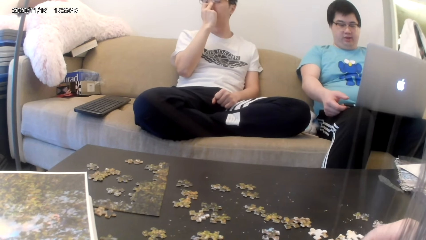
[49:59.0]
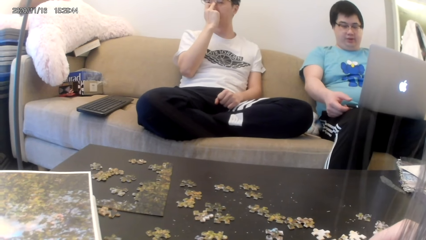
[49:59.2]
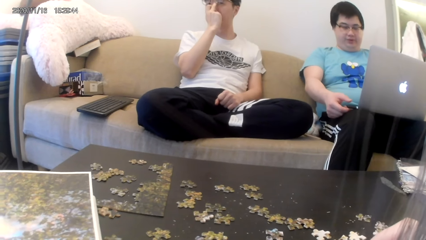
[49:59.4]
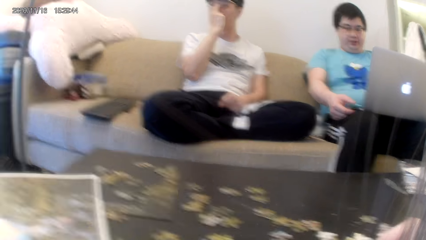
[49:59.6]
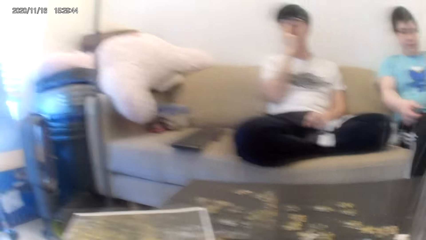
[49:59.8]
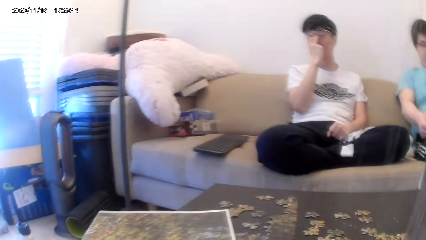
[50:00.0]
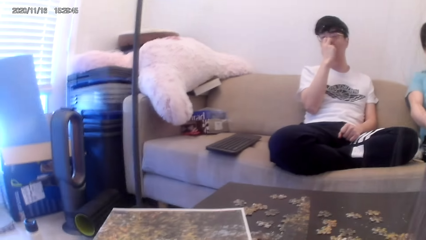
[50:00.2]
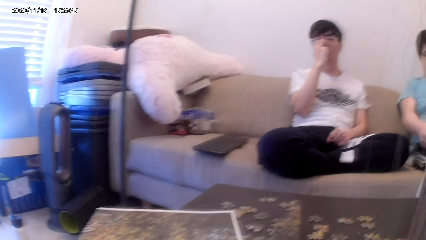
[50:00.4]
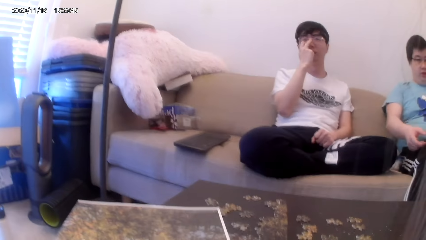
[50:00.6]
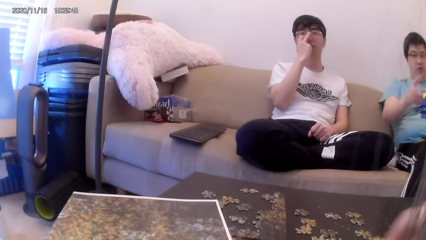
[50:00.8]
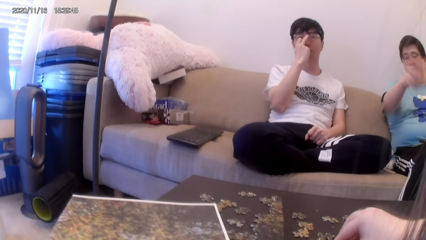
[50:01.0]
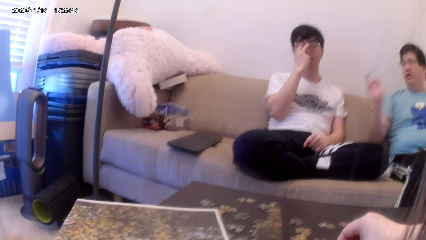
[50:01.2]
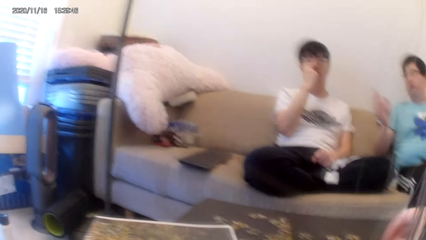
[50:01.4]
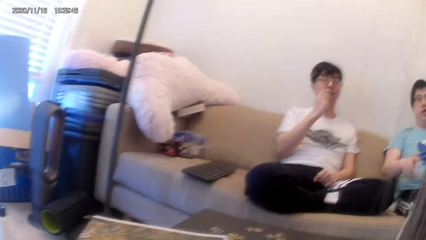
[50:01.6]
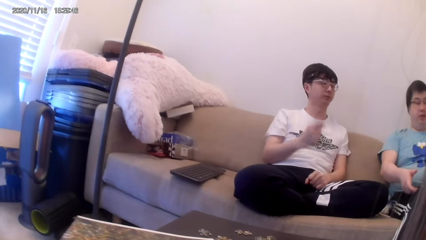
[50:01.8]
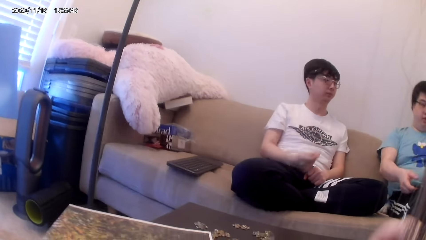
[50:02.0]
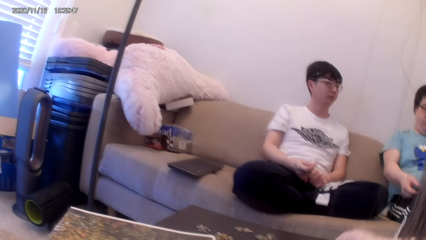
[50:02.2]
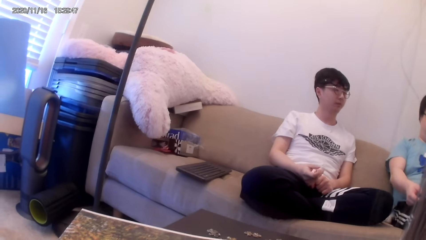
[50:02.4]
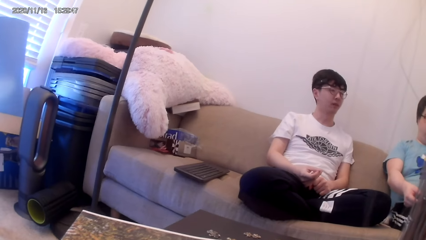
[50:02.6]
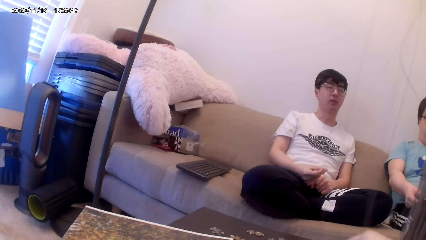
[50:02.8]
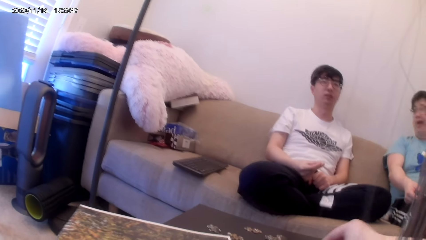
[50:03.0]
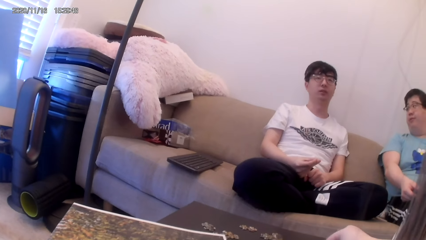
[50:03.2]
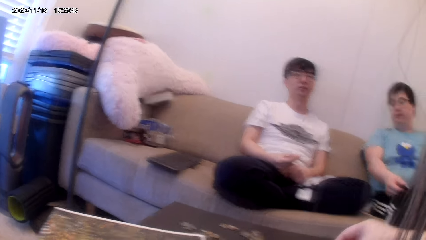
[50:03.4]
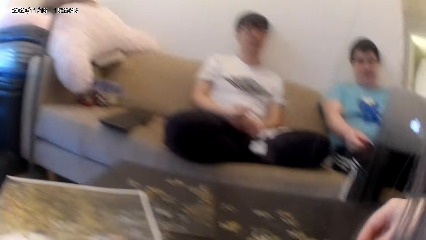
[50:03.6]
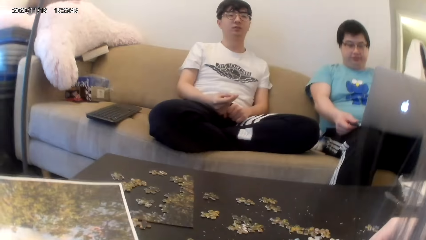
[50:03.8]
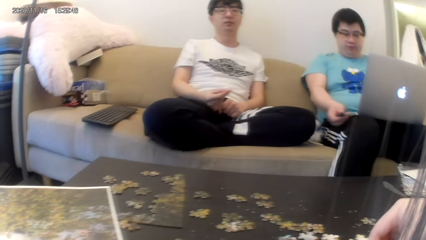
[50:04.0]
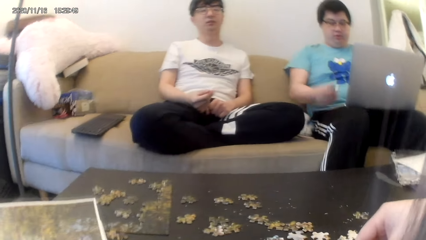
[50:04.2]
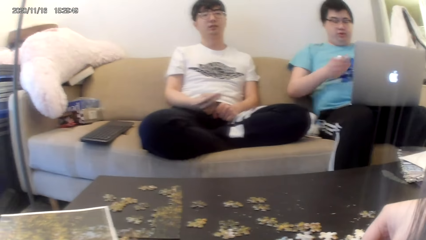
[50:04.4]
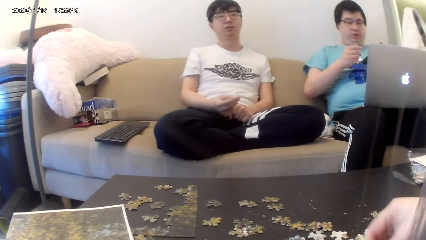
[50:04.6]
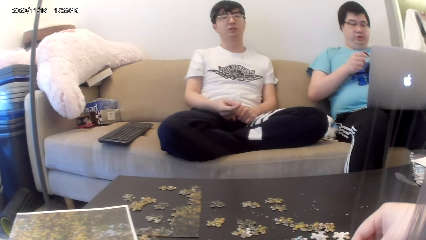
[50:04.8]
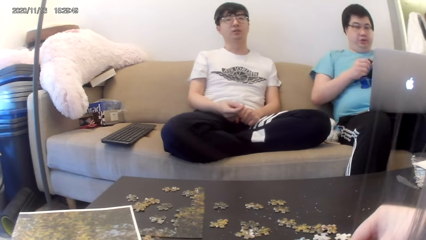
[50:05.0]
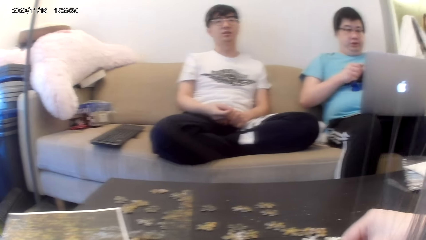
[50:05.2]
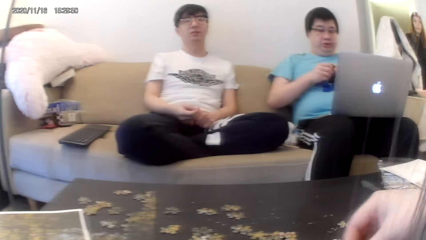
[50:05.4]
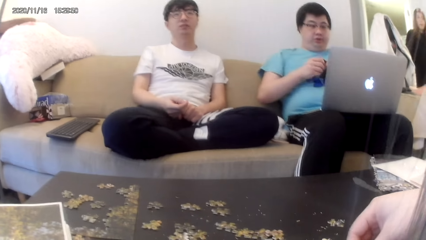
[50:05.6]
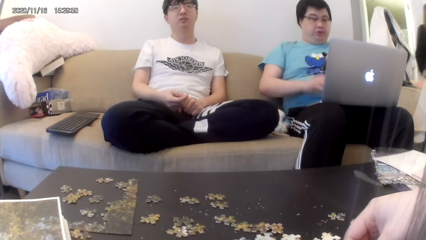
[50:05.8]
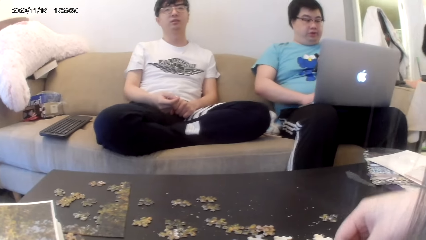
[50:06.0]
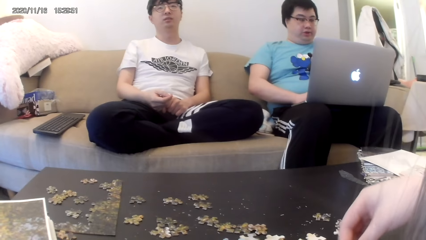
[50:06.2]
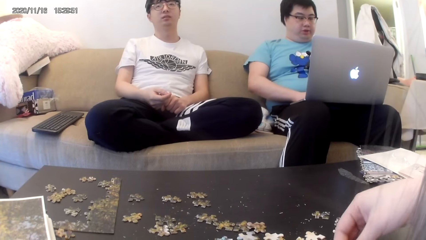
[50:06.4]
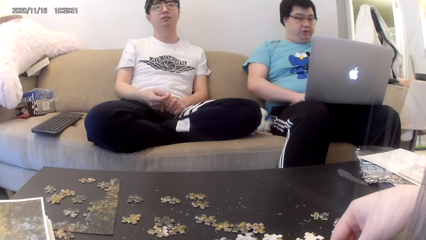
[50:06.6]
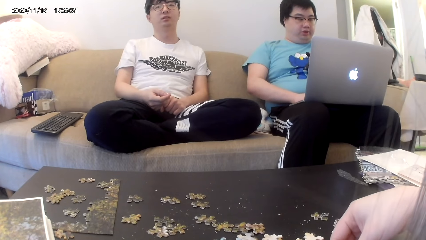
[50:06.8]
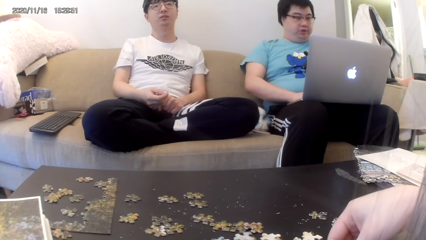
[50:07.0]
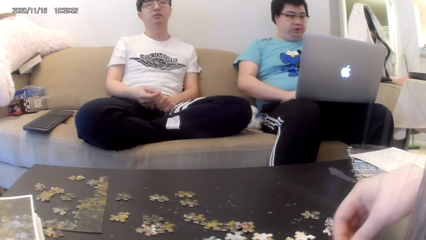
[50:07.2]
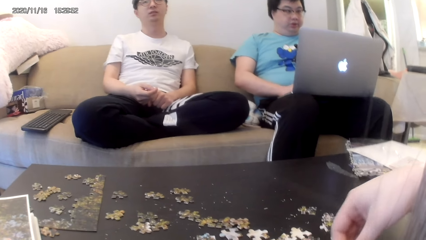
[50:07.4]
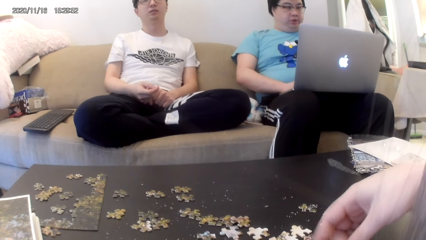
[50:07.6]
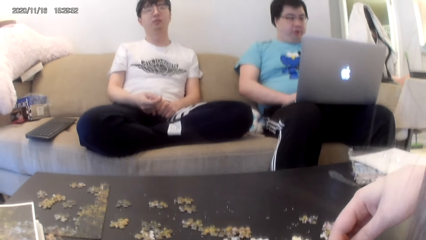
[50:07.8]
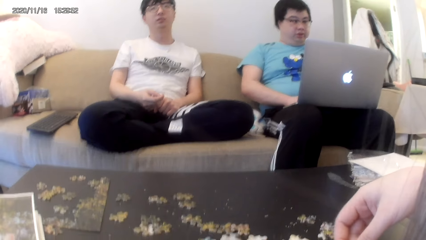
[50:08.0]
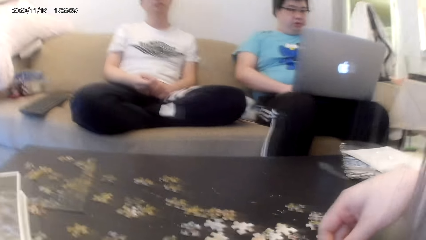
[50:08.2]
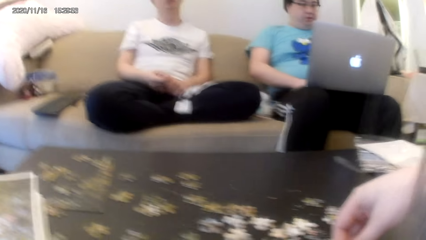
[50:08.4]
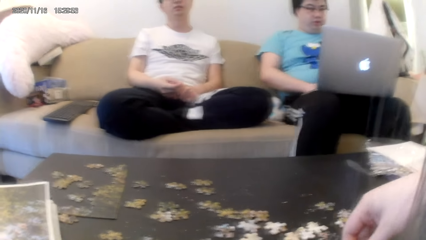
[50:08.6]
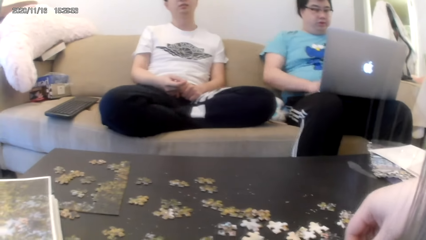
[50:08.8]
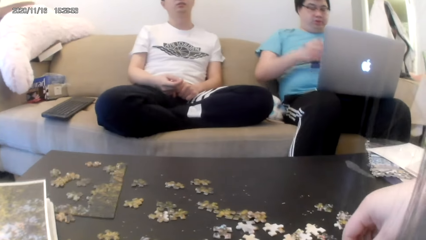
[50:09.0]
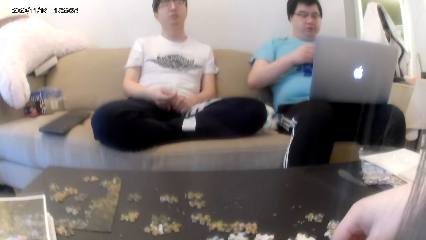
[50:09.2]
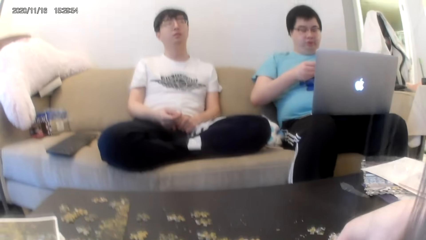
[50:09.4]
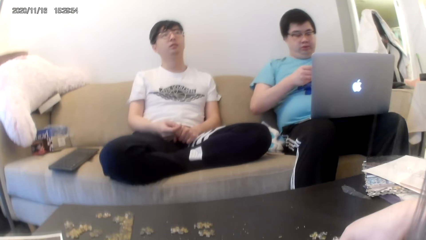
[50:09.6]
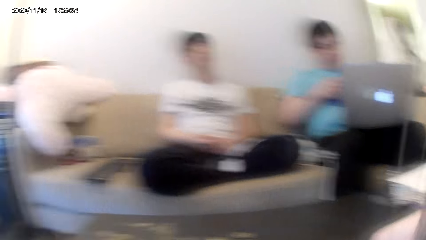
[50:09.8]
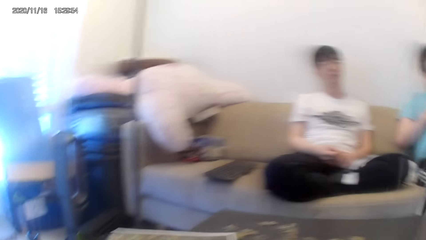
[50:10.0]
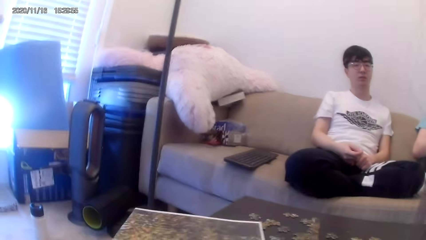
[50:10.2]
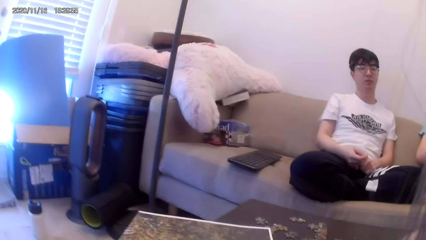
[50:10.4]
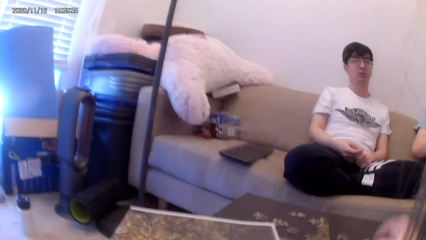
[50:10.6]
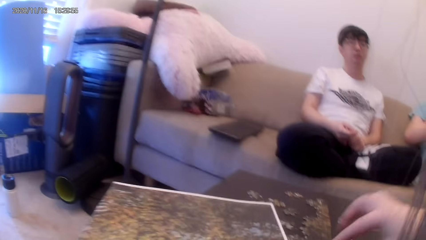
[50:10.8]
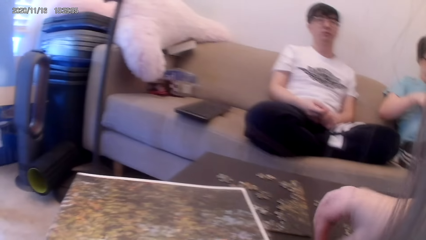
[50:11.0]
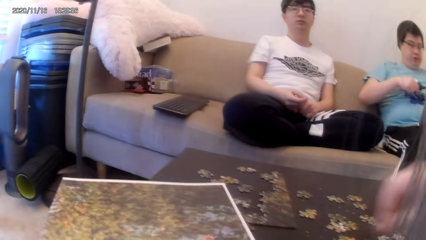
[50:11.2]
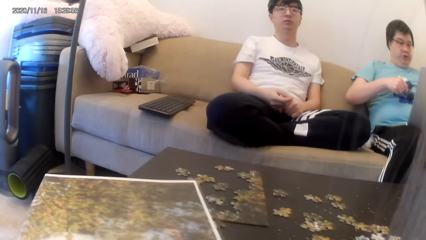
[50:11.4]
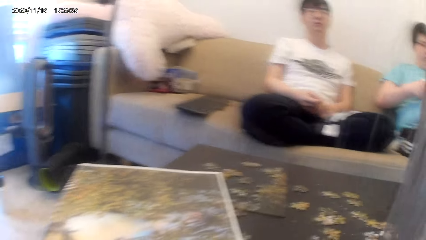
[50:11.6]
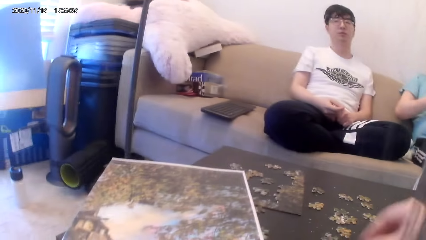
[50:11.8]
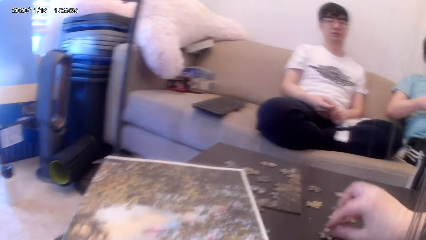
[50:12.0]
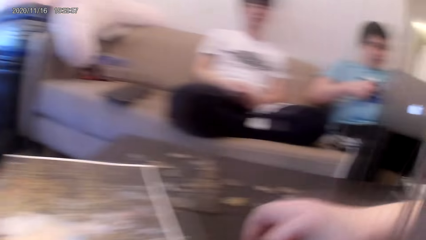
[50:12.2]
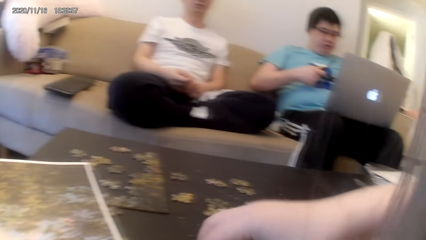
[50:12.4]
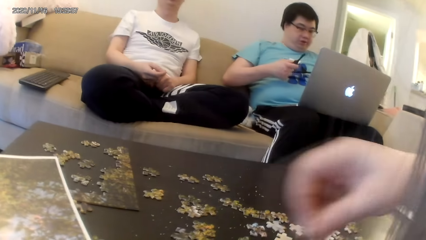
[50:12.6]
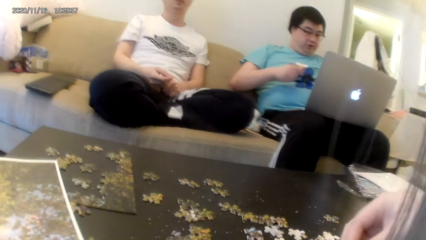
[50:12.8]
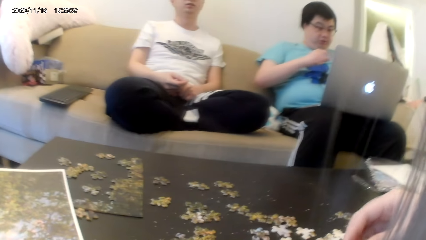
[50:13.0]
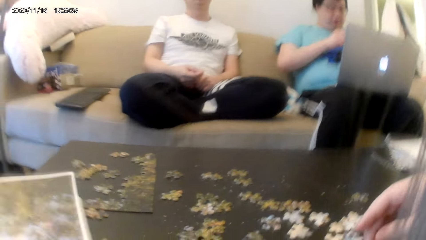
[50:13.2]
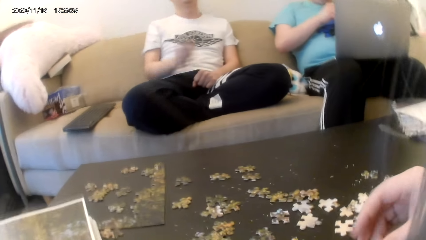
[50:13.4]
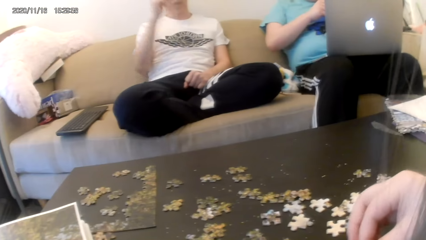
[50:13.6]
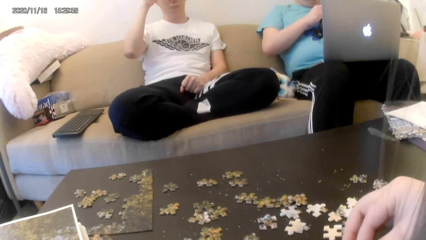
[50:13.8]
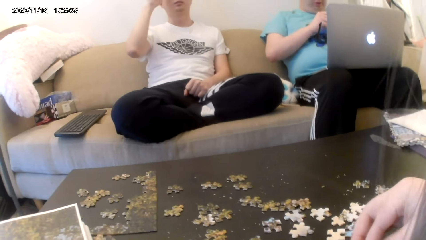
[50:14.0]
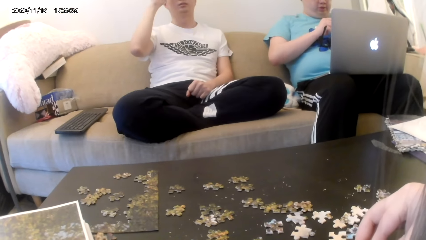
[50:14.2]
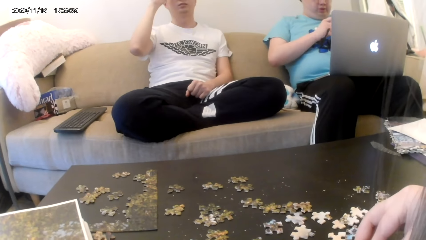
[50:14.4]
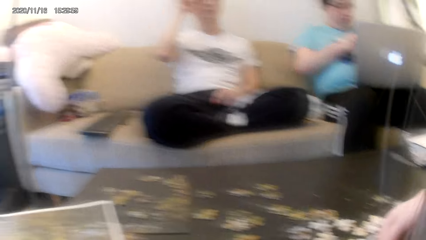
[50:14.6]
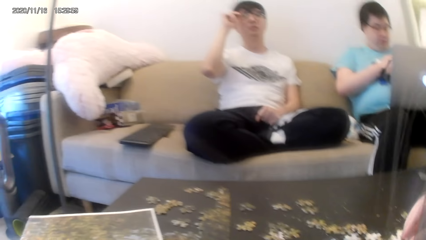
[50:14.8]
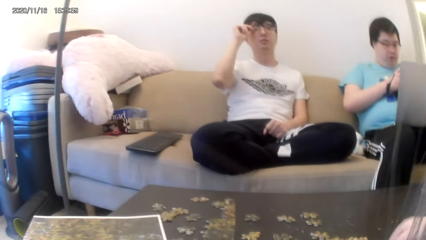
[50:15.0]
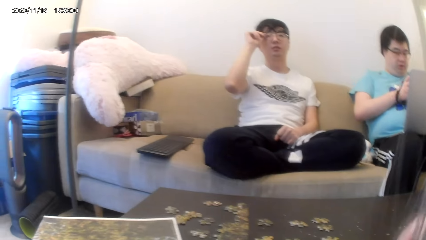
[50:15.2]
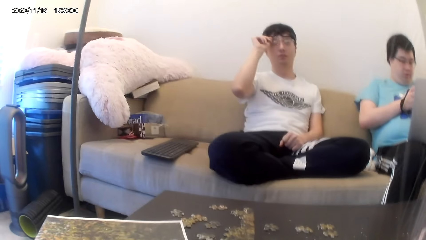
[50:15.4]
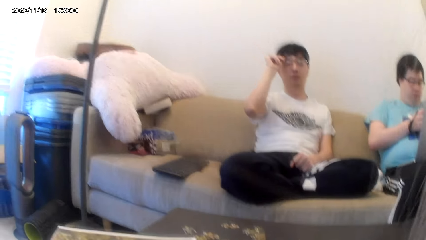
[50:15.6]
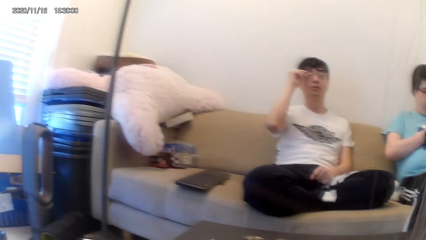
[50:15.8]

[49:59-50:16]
A man converses with another man and the camera wearer. A third man adjusts the glasses. A fourth man points at the third man. The camera wearer touches something. They look around. They converse with a woman. They touch something.
